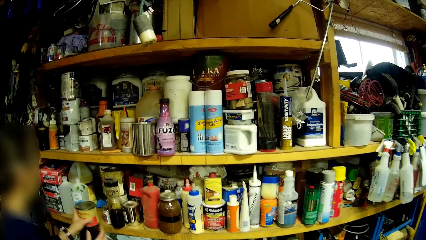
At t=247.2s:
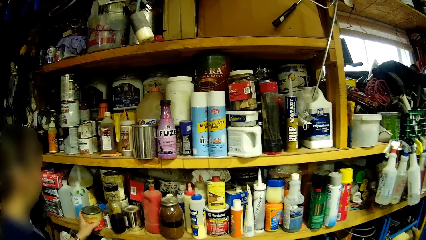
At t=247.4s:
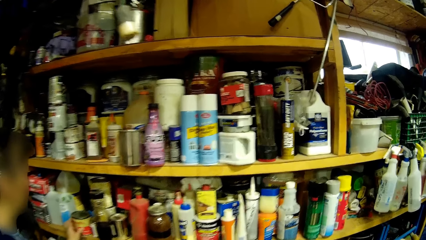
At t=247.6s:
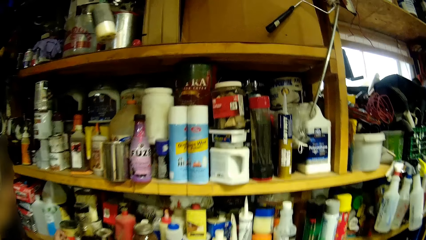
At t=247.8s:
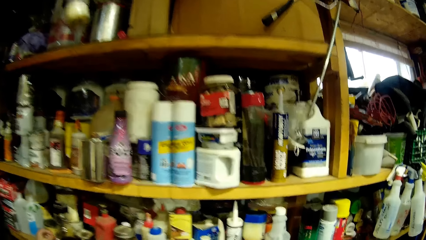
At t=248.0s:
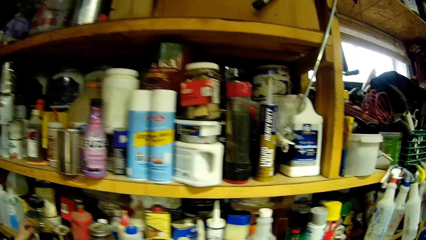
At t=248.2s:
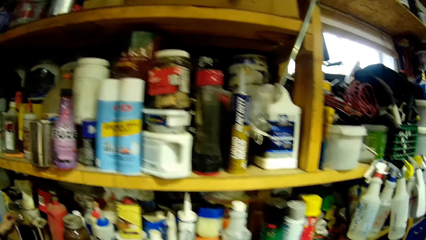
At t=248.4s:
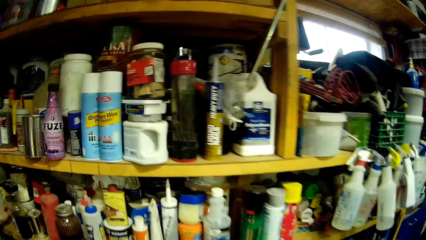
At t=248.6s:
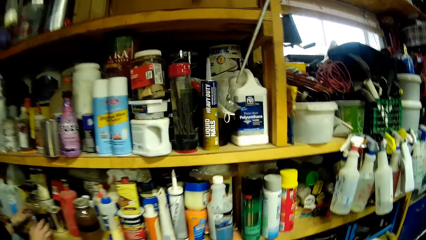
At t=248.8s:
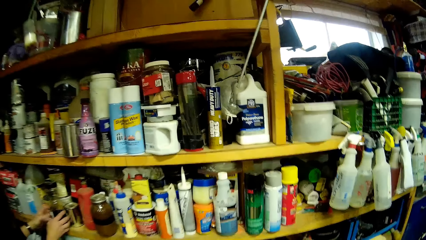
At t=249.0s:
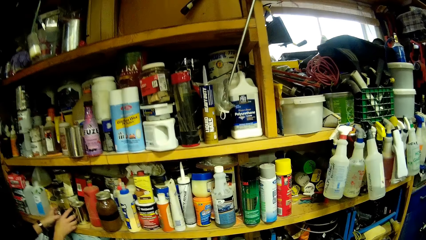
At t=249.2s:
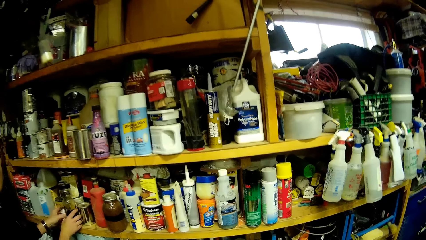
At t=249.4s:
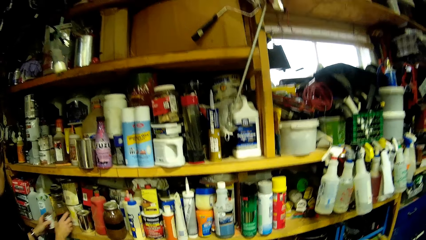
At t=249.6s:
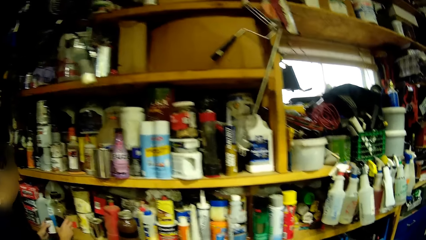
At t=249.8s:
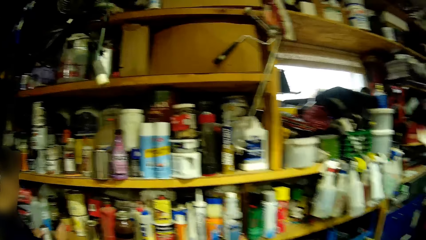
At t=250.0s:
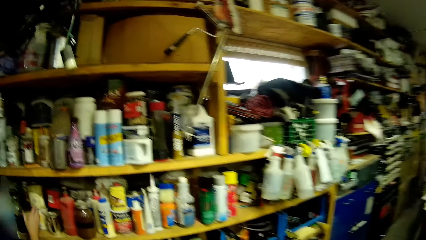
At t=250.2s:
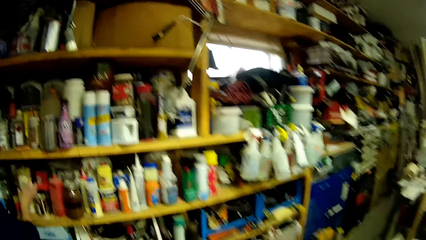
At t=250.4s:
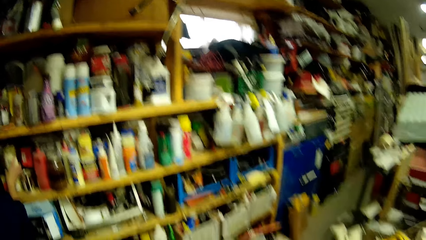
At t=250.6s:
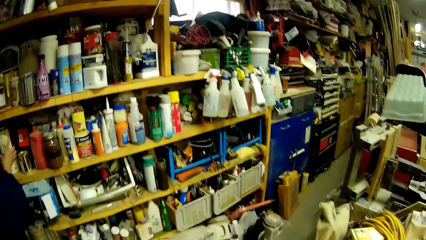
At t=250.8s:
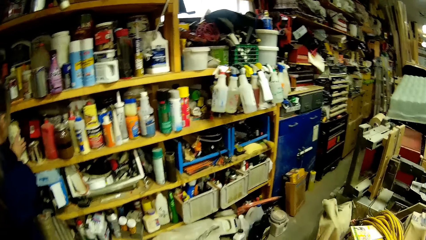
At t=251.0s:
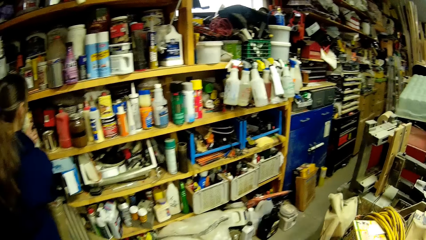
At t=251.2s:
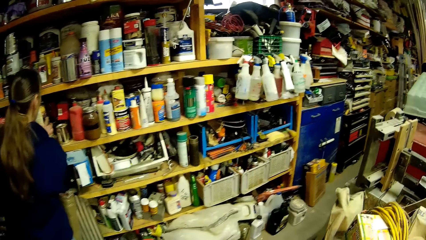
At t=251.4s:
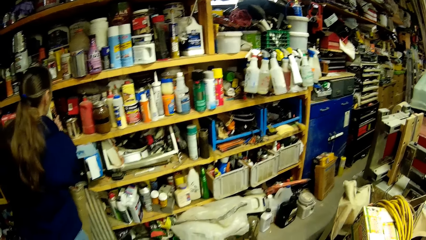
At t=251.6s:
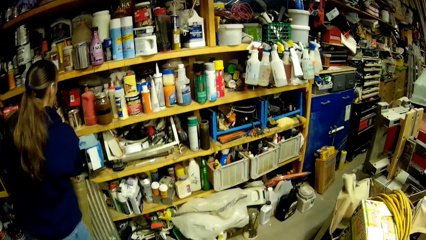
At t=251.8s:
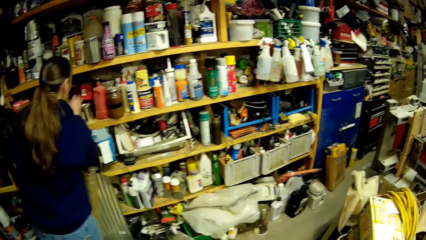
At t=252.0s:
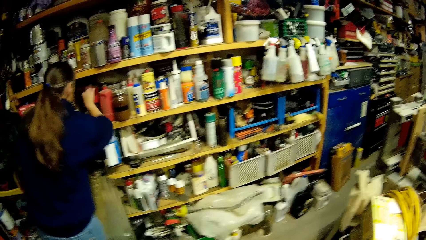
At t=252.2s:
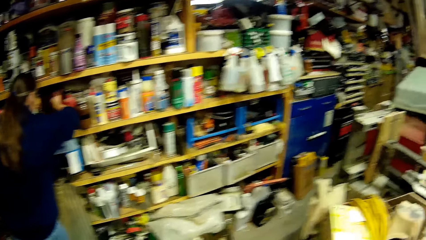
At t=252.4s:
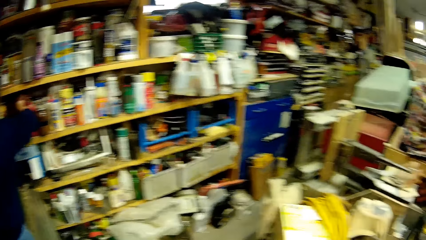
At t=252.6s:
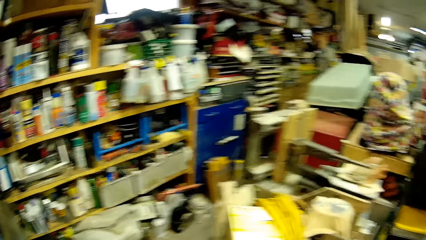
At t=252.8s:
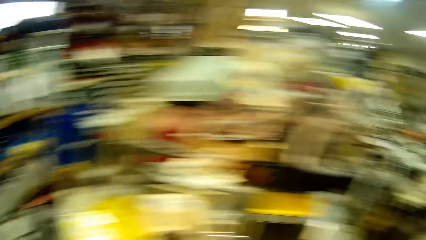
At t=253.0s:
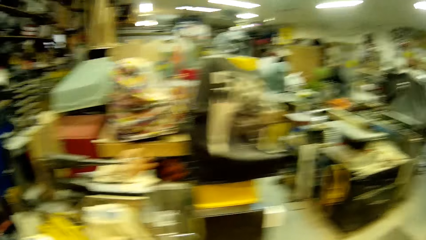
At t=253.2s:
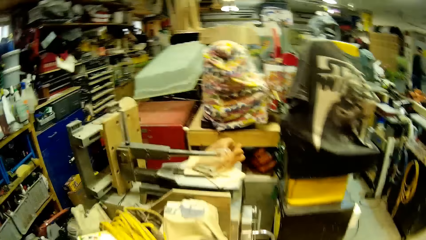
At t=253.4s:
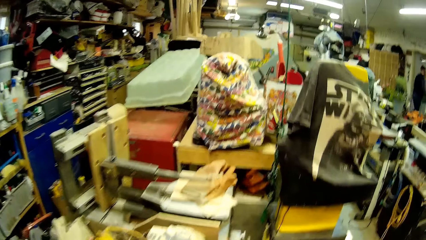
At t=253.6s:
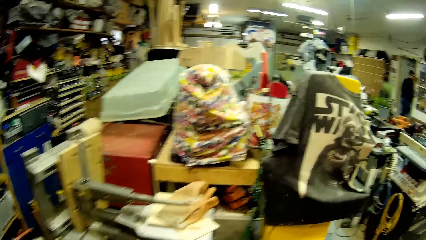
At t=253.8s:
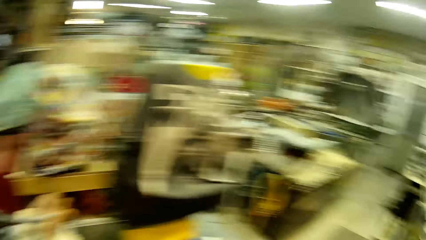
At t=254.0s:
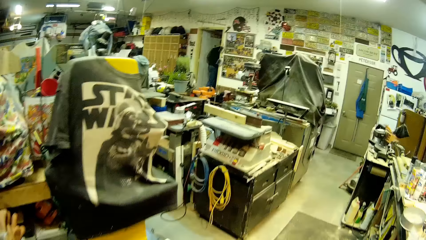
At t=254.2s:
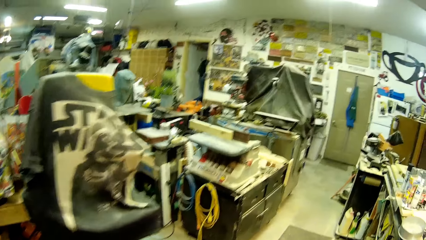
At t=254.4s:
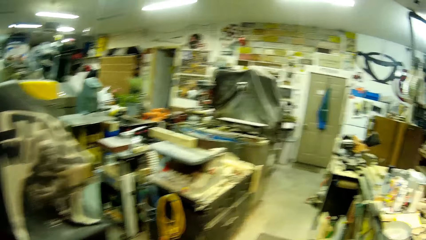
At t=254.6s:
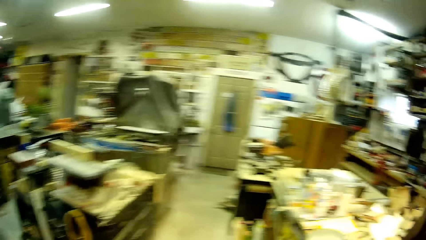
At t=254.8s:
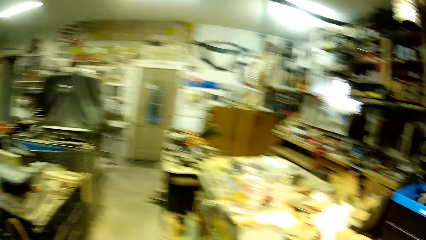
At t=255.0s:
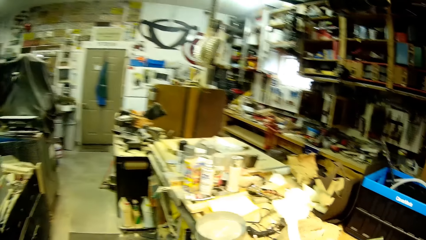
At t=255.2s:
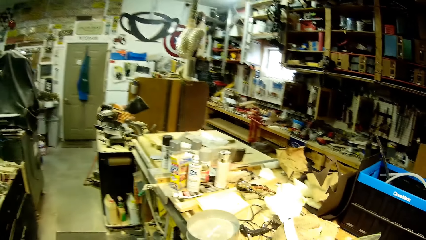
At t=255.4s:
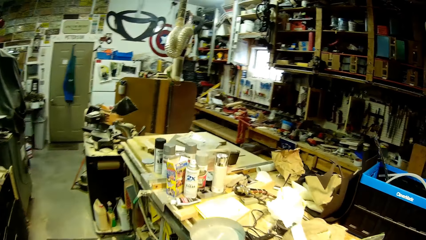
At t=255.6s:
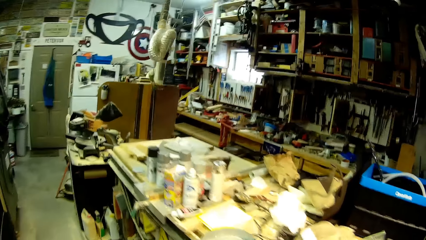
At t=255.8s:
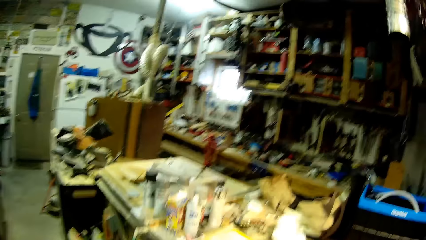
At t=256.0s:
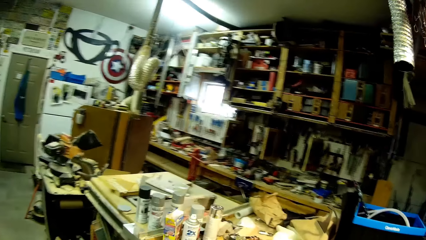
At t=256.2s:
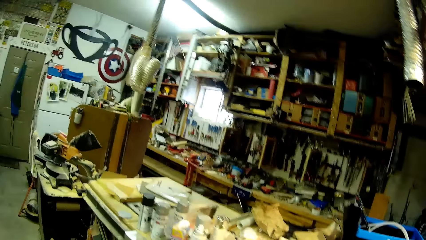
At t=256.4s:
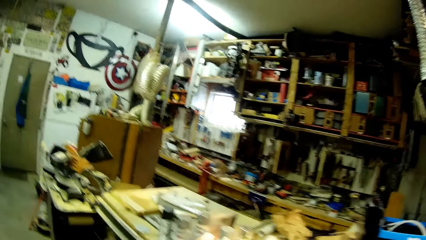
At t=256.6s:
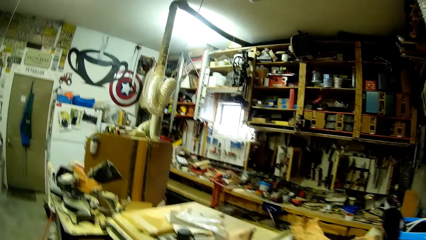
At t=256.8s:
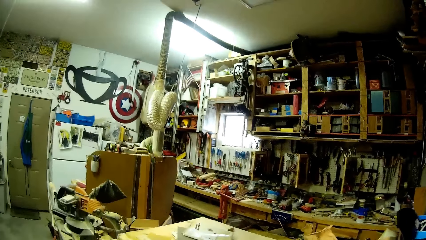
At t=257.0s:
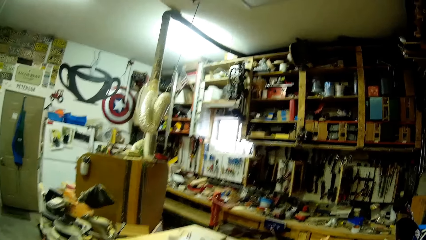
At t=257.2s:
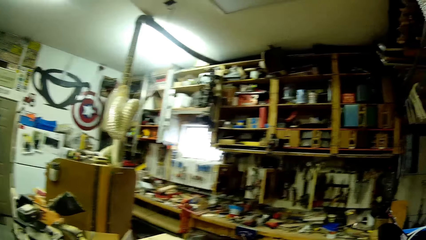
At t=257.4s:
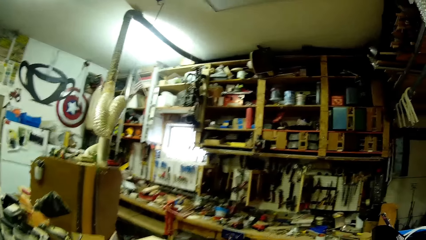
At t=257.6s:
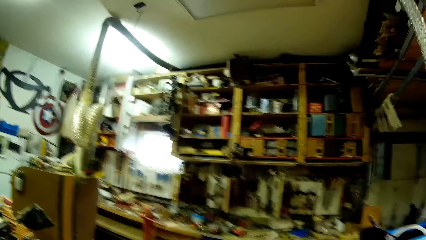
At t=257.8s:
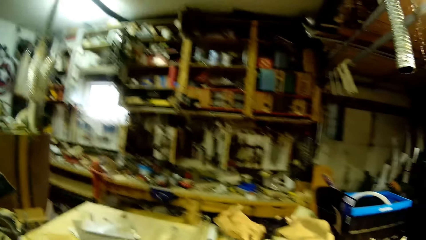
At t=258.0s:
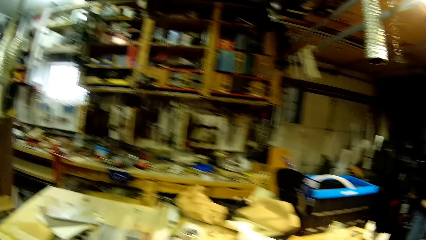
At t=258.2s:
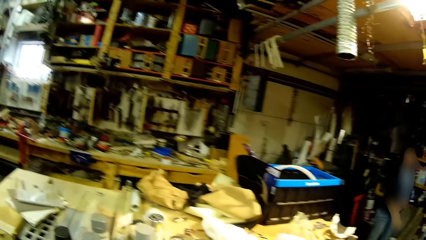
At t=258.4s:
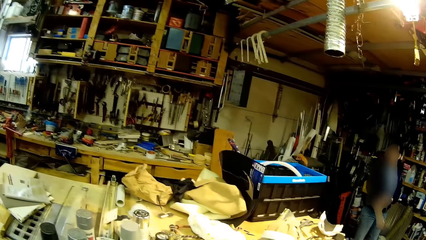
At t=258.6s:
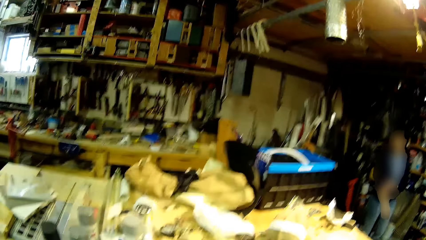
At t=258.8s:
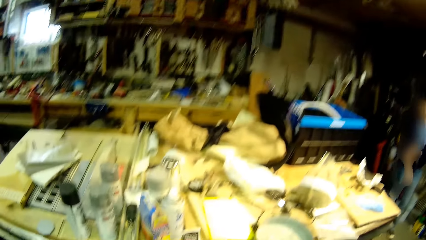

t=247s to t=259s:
The woman returns the container on the shelf with her left hand. The woman adjusts the bottles on the shelf with both hands. The camera wearer walks to the man.

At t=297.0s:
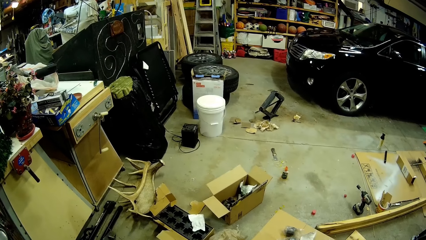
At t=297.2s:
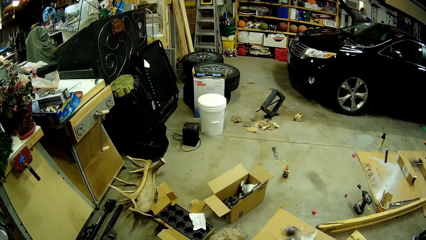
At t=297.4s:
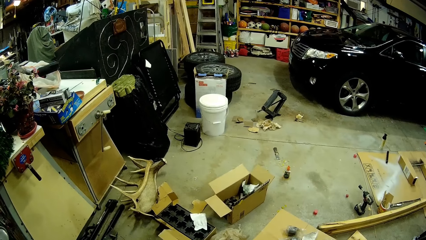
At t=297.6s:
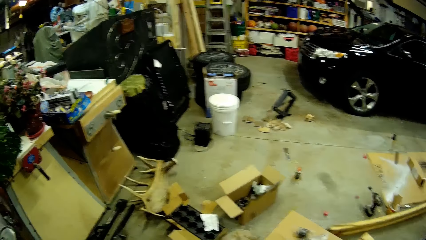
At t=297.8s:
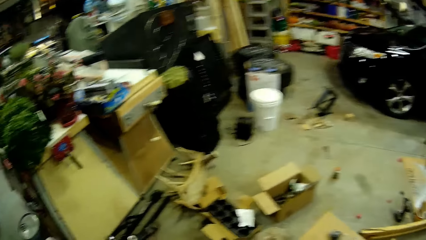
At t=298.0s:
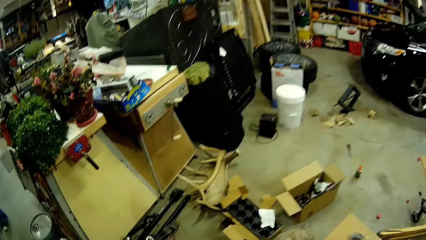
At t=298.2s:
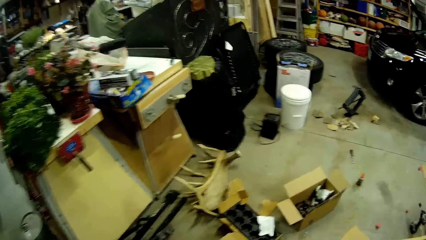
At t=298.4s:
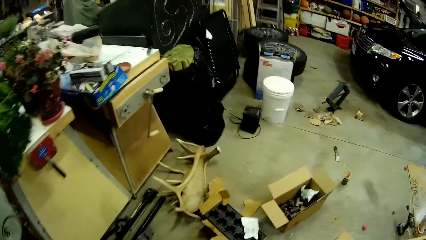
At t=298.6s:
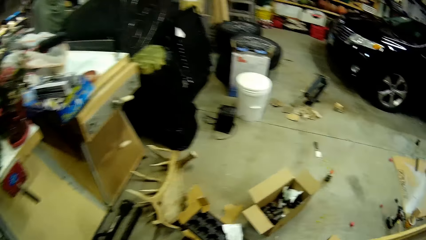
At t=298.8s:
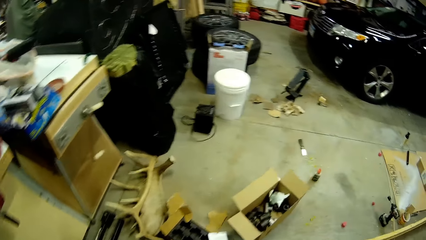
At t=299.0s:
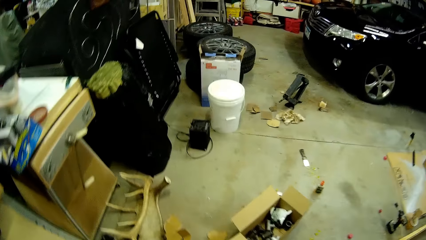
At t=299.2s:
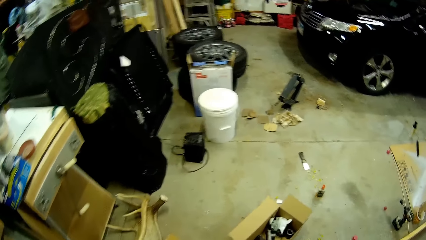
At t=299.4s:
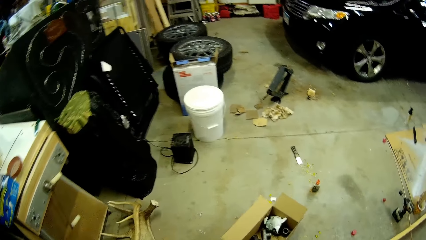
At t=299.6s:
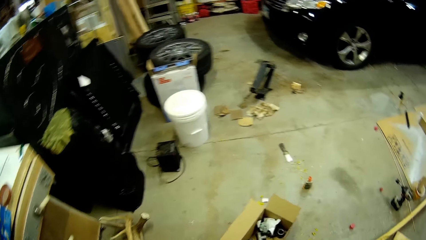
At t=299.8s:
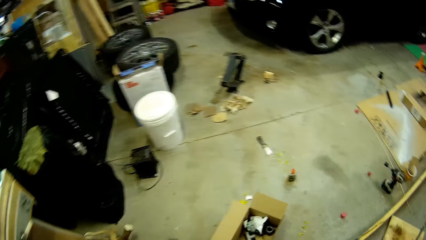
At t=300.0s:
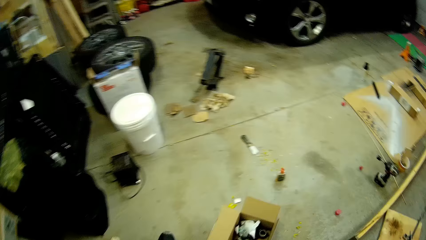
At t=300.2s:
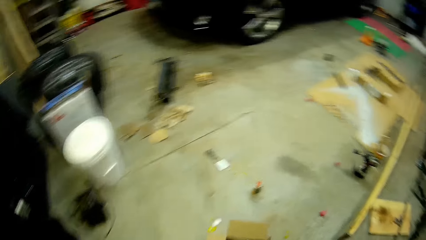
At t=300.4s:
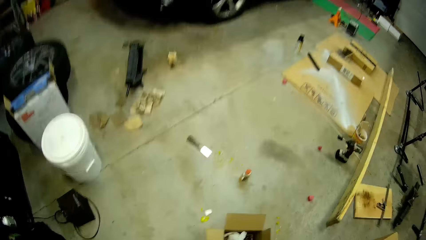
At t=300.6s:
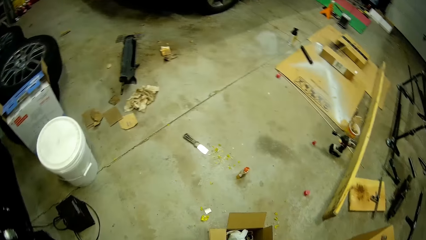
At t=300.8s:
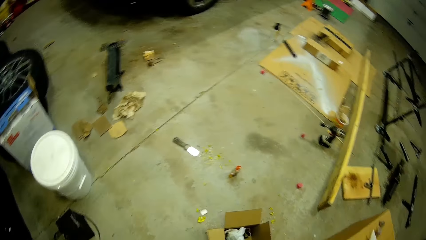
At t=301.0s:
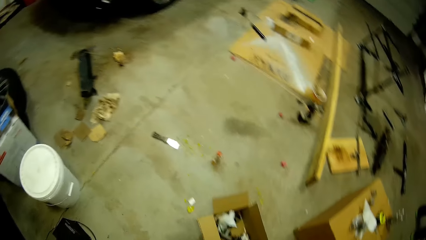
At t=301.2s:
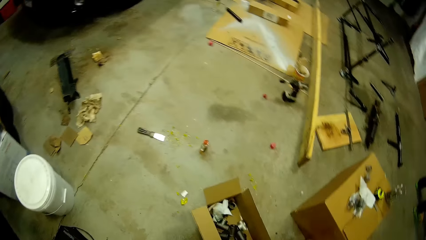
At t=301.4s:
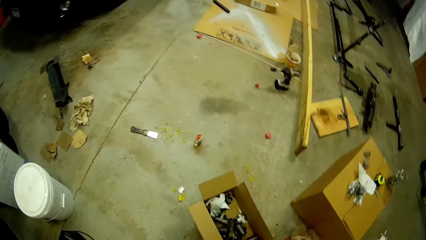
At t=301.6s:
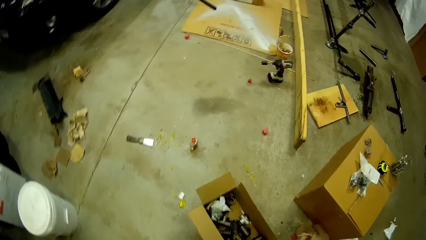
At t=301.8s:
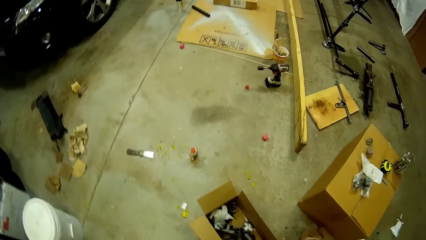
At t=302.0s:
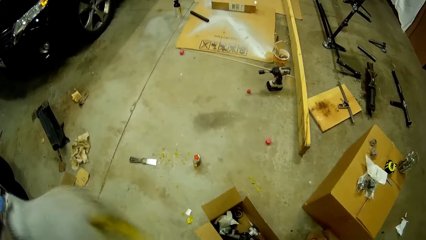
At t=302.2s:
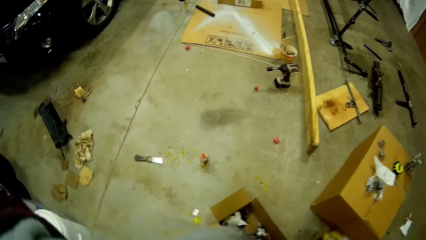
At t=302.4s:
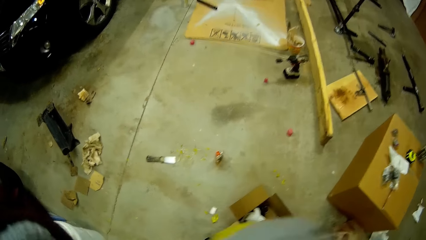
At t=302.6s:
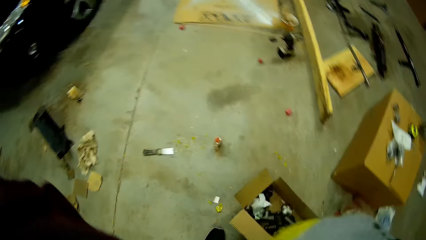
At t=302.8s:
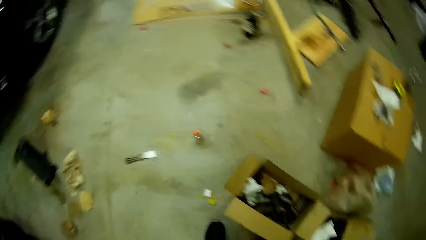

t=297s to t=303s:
The camera wearer walks towards another cardboard box on the ground.
